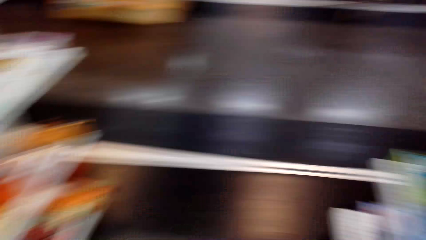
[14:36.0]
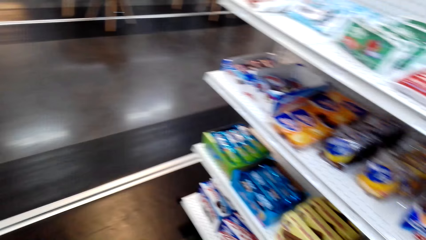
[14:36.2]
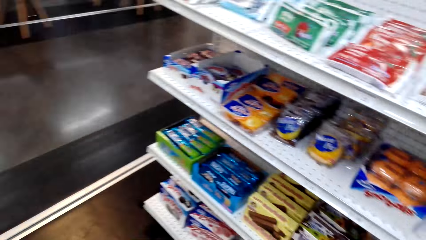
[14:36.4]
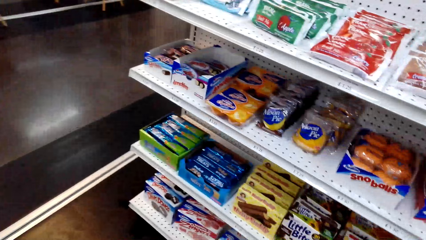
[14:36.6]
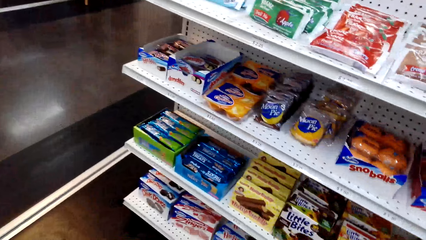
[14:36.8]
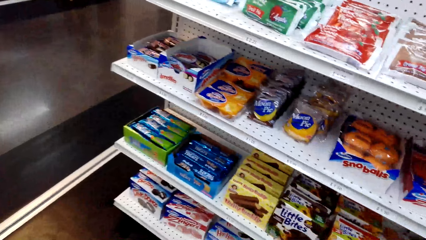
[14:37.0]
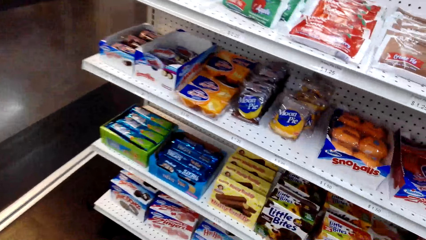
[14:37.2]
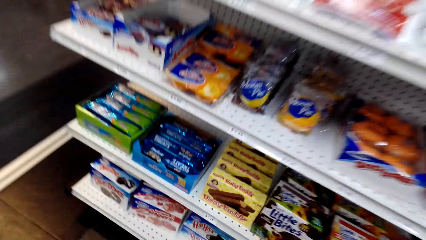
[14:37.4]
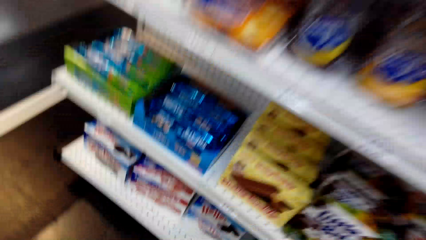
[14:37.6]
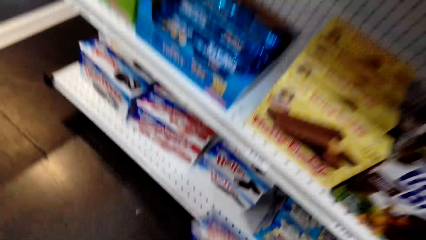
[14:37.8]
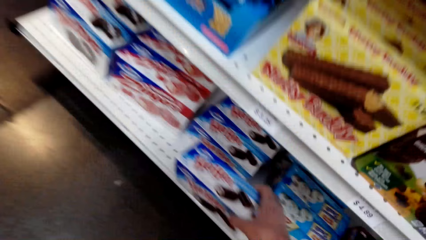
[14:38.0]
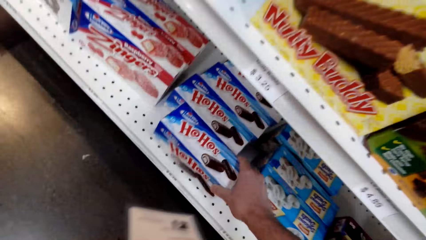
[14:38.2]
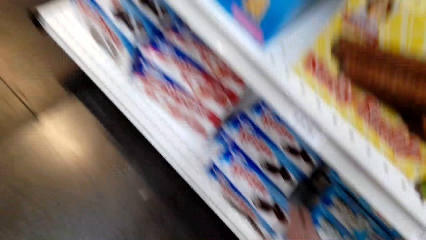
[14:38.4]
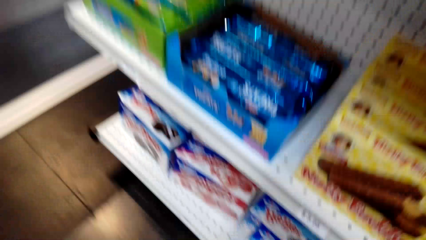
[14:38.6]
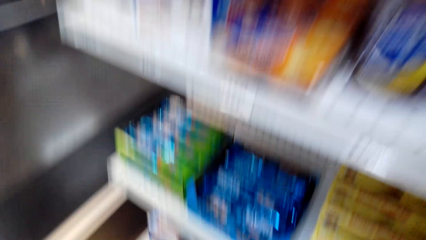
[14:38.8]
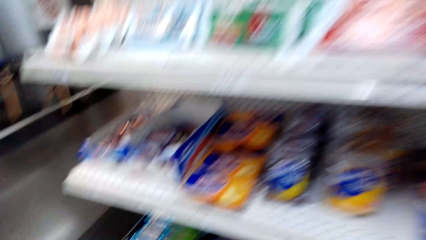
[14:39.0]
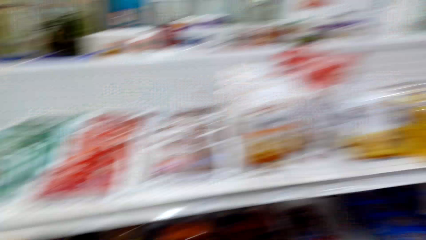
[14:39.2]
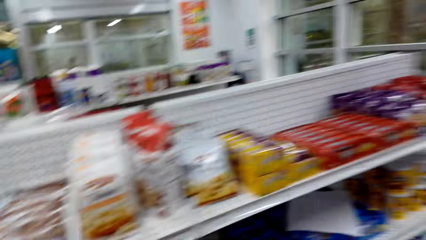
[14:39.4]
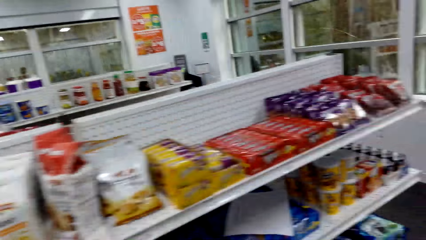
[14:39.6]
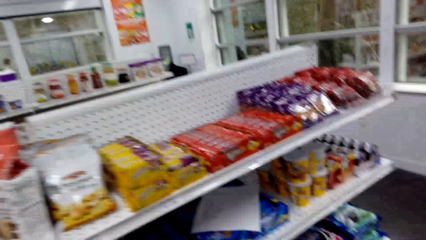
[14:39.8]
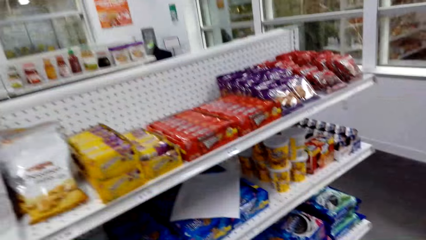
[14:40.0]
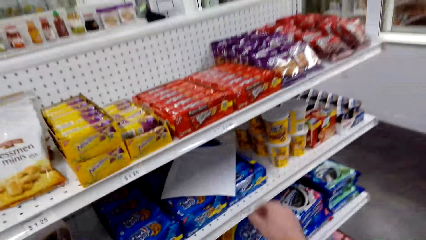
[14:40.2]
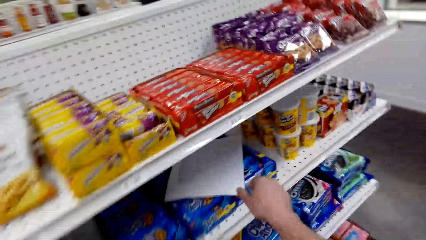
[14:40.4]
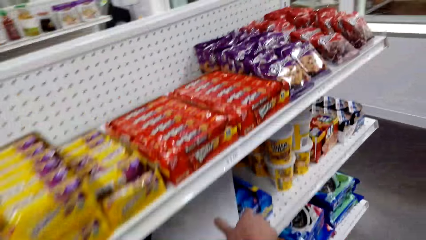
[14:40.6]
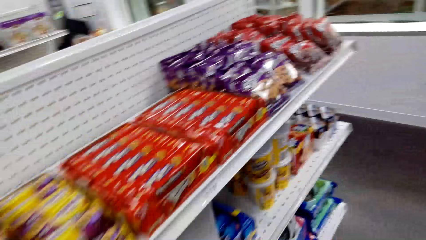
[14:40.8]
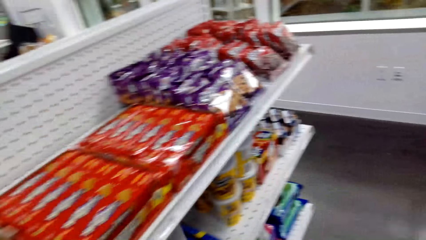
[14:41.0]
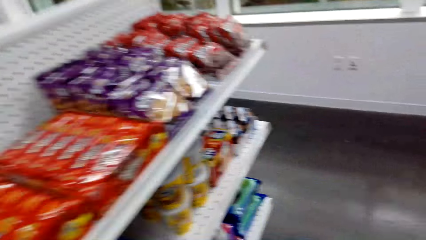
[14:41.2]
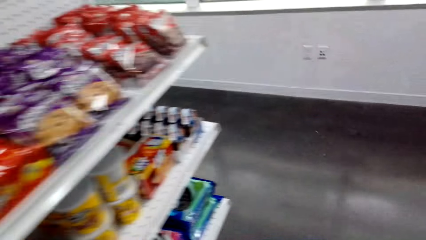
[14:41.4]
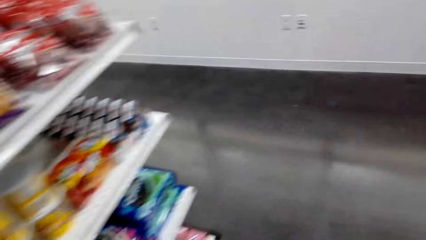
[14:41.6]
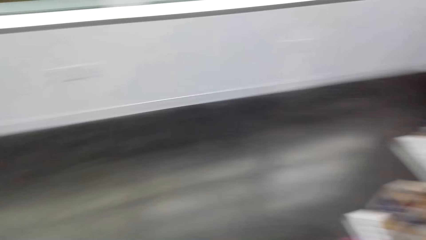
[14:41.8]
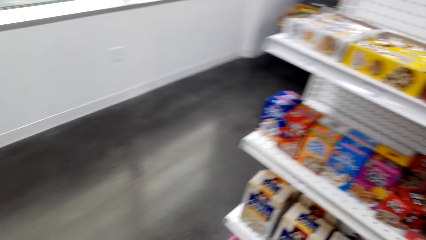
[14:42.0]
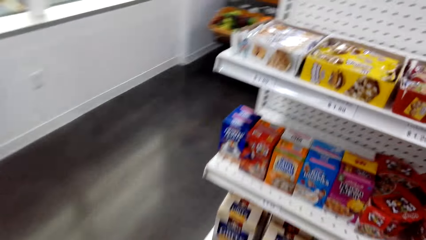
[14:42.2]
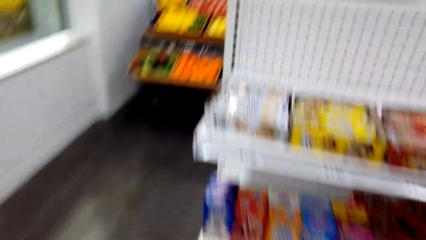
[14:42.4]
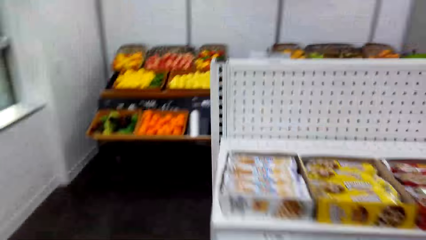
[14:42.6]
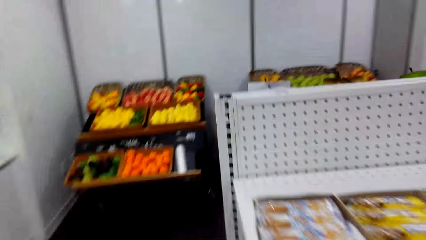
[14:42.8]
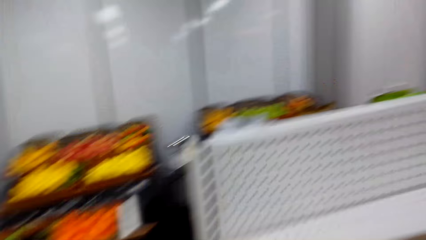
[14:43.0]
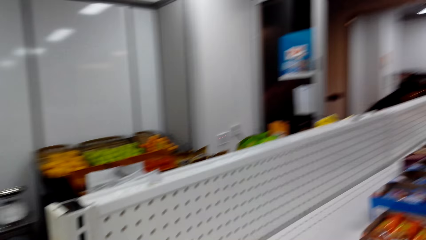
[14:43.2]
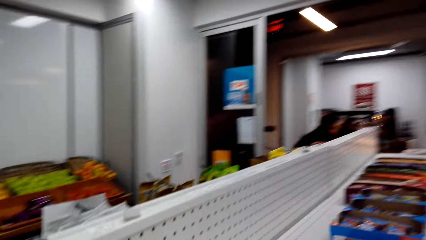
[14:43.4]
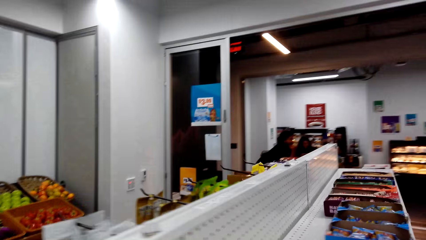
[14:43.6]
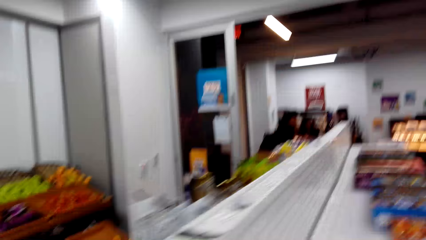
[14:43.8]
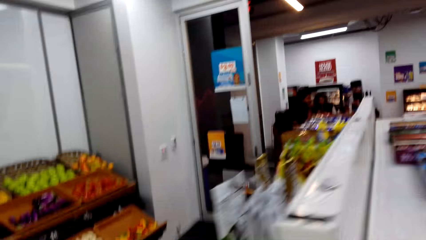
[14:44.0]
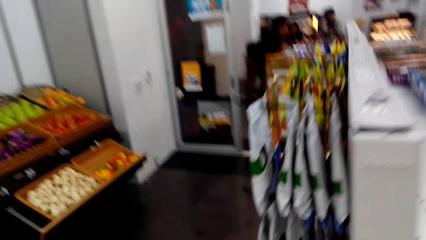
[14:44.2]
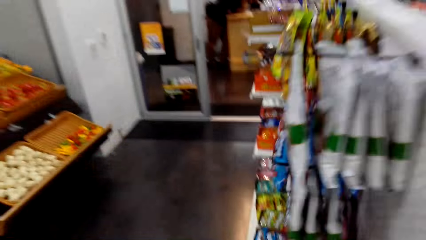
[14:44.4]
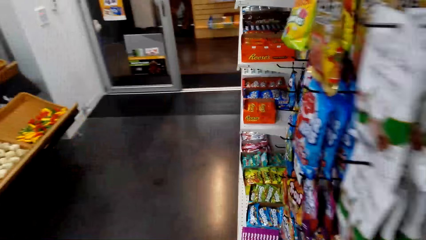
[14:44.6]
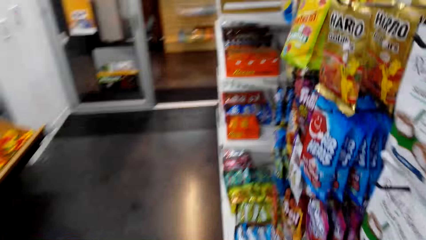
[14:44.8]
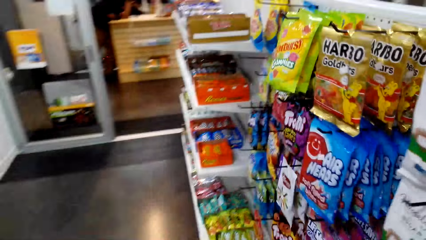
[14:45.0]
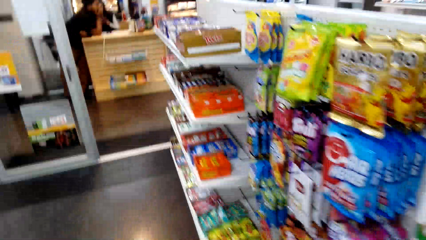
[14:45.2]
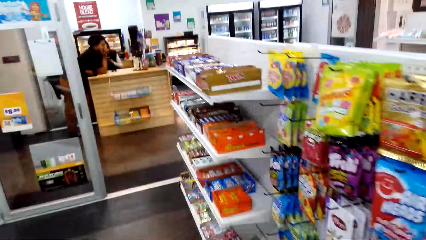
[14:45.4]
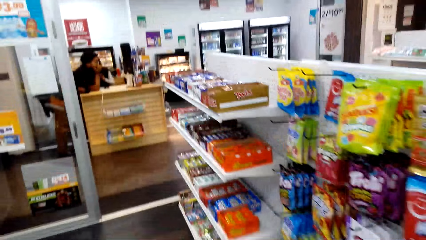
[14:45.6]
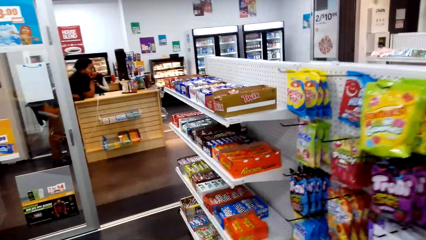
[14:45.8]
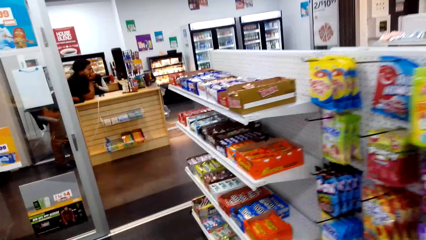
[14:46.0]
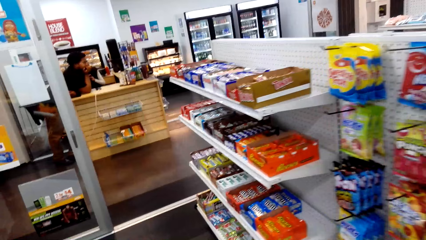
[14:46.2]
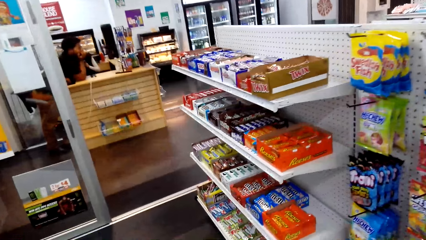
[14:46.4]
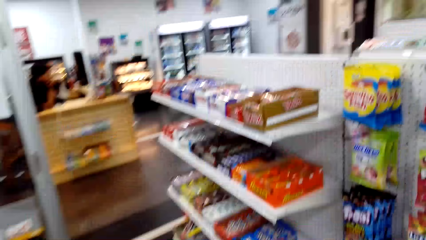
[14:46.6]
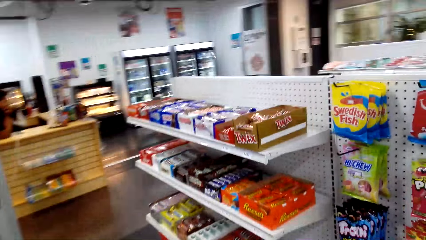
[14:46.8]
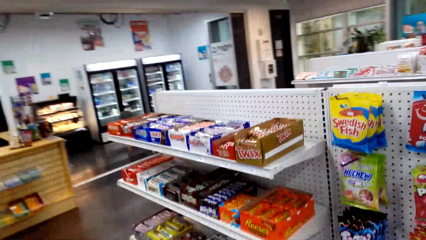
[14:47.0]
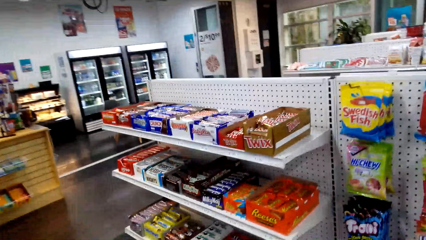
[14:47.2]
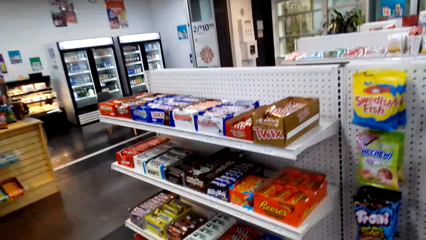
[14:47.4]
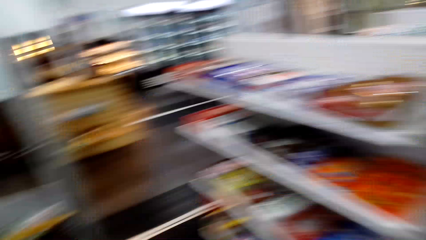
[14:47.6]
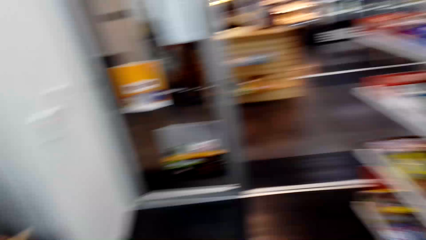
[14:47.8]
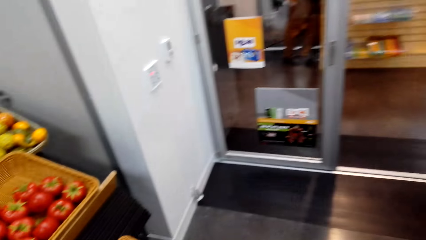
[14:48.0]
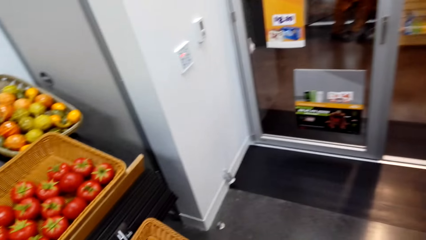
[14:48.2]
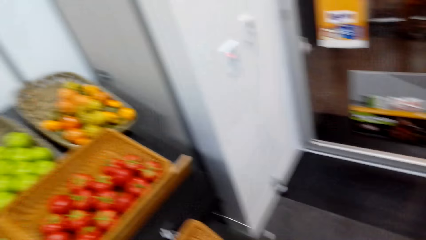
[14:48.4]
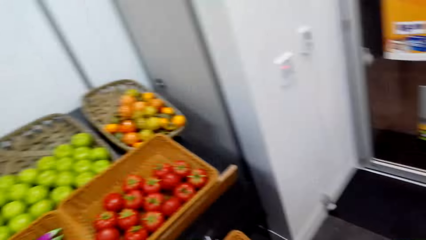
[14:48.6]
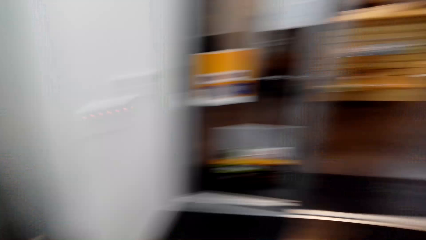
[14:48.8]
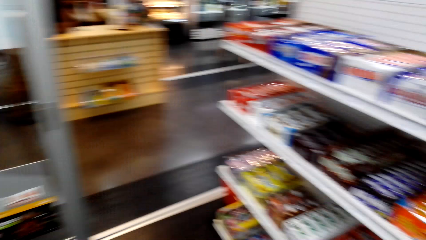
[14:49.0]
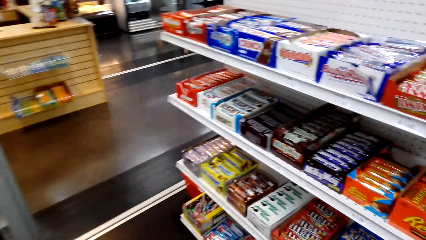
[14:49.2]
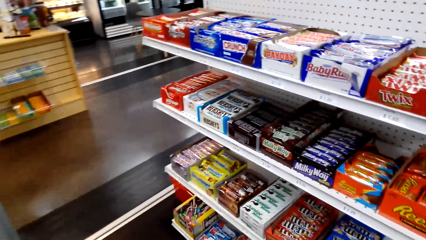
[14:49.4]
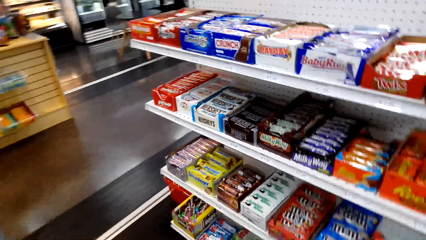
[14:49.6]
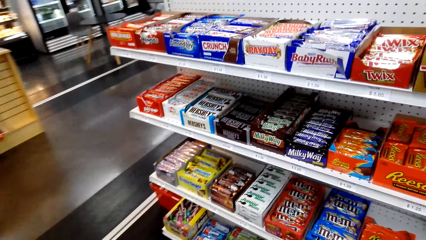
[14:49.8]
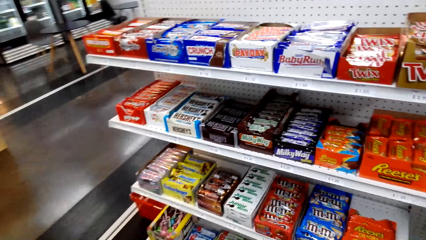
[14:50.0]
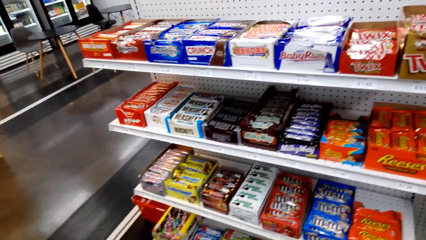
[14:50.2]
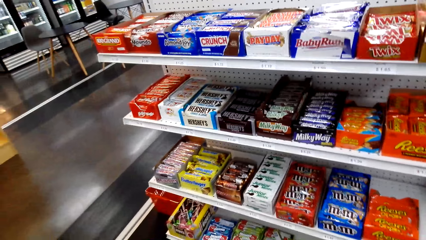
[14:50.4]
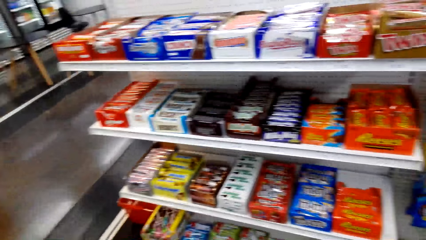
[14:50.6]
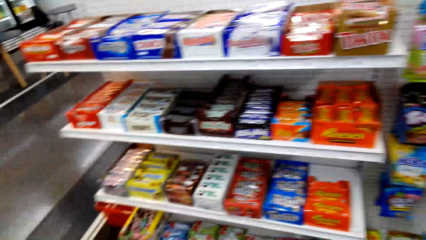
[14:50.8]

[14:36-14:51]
The camera wearer puts the packet on the shelf. They pick up the paper from the shelf. They walk across the store.
